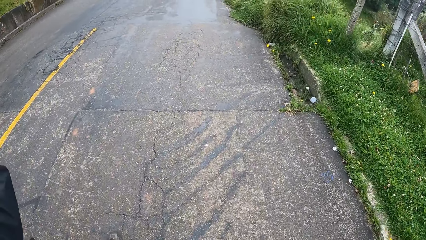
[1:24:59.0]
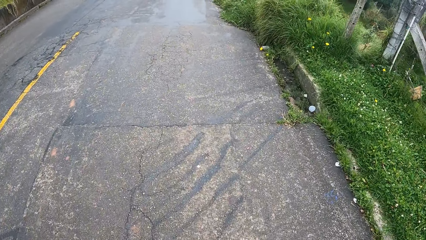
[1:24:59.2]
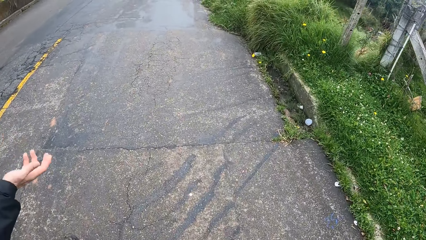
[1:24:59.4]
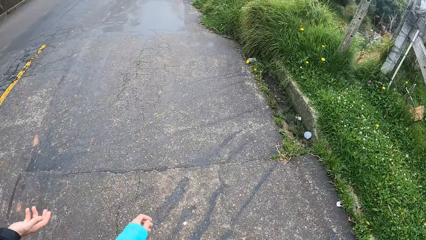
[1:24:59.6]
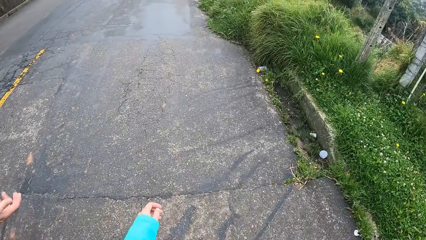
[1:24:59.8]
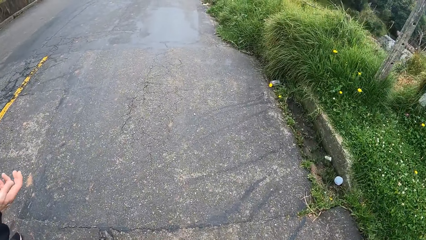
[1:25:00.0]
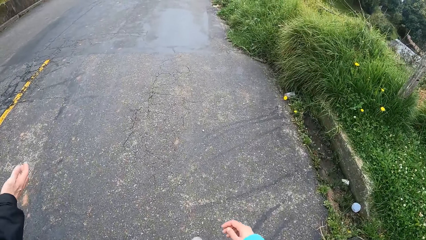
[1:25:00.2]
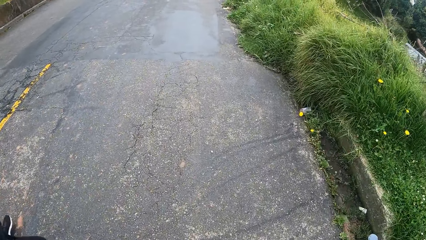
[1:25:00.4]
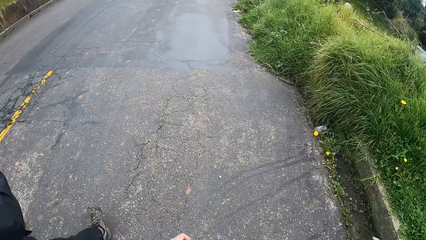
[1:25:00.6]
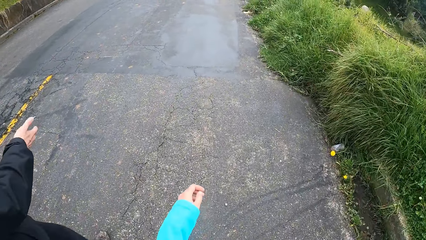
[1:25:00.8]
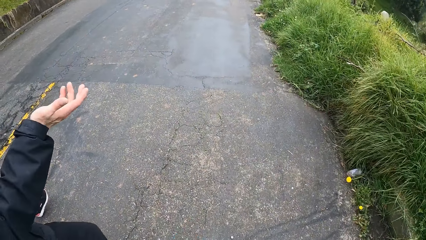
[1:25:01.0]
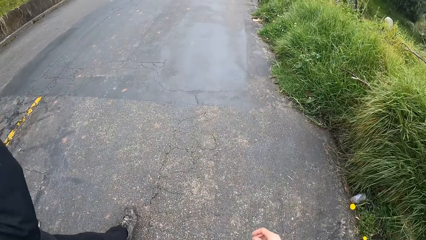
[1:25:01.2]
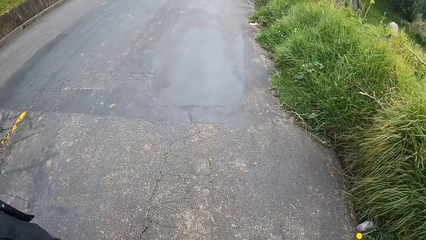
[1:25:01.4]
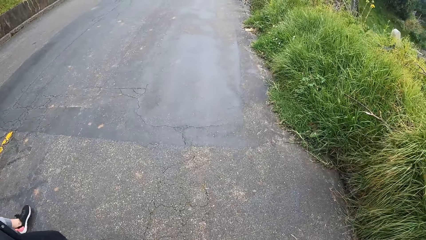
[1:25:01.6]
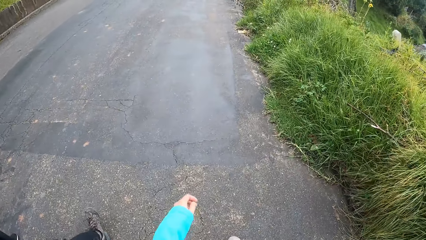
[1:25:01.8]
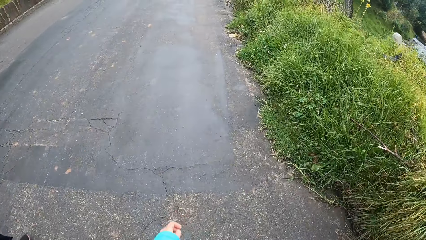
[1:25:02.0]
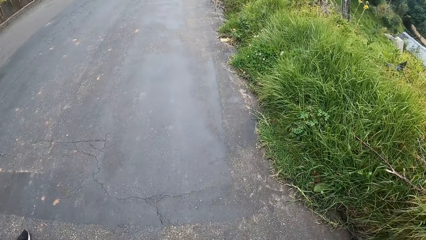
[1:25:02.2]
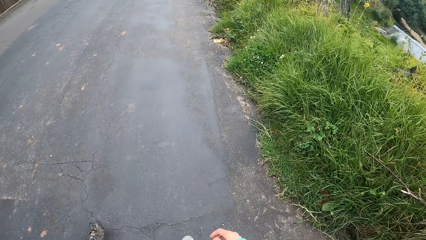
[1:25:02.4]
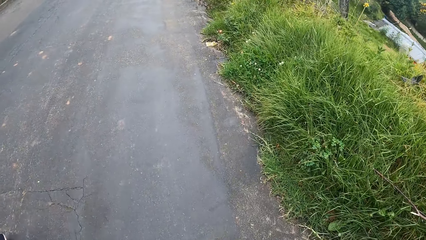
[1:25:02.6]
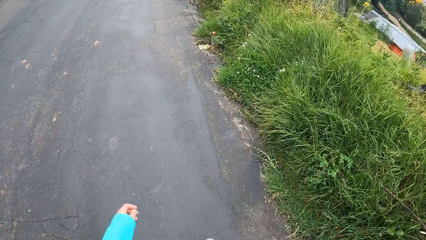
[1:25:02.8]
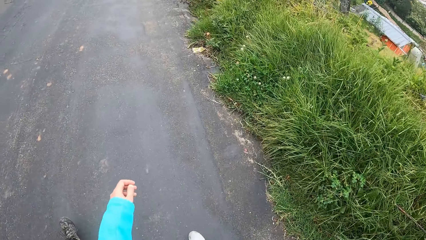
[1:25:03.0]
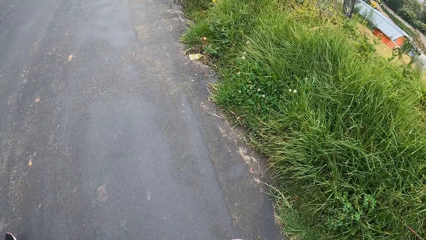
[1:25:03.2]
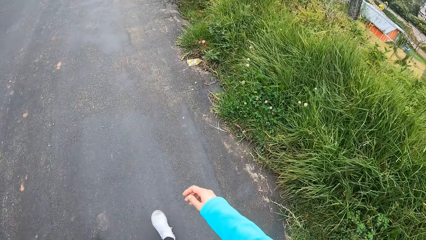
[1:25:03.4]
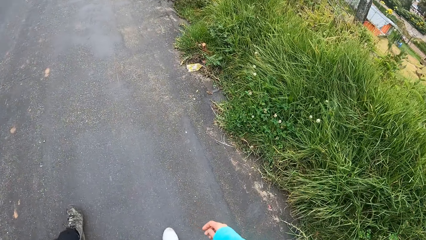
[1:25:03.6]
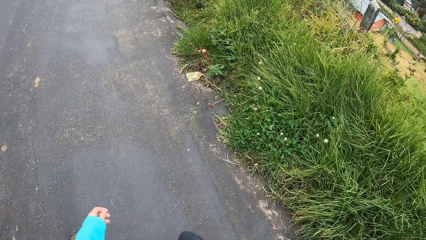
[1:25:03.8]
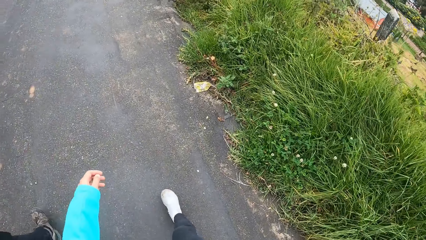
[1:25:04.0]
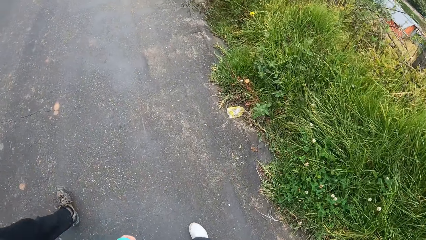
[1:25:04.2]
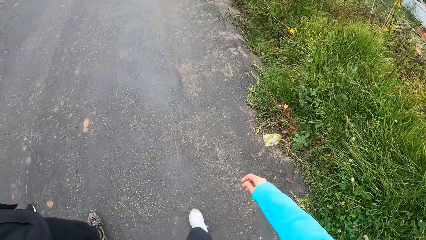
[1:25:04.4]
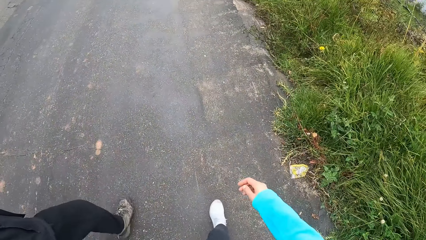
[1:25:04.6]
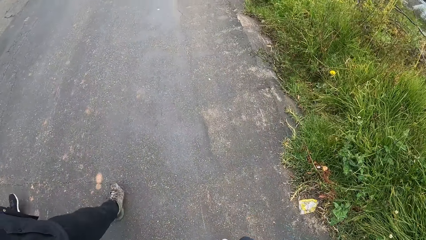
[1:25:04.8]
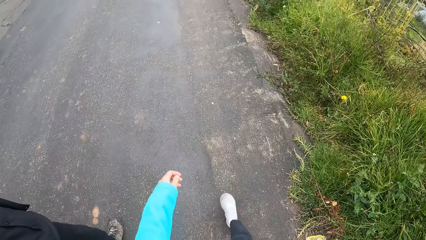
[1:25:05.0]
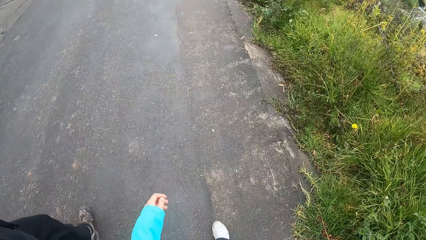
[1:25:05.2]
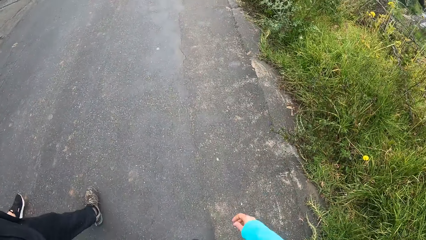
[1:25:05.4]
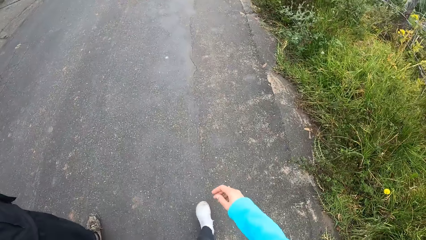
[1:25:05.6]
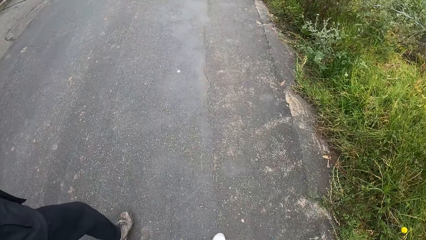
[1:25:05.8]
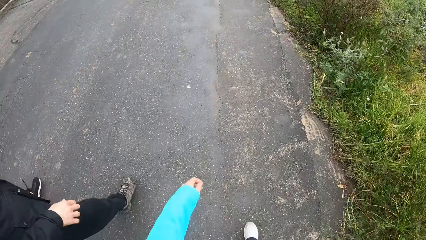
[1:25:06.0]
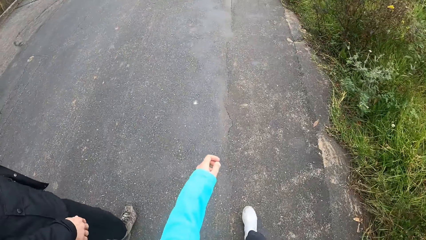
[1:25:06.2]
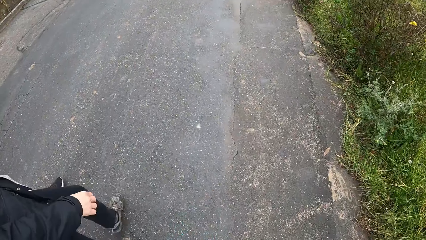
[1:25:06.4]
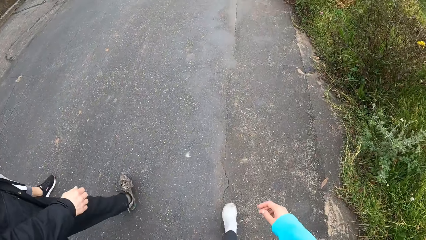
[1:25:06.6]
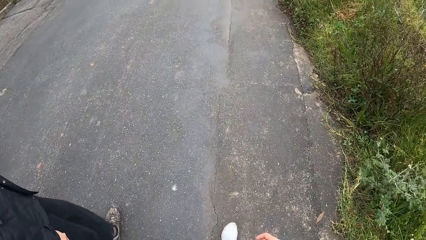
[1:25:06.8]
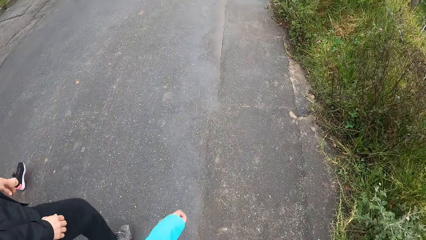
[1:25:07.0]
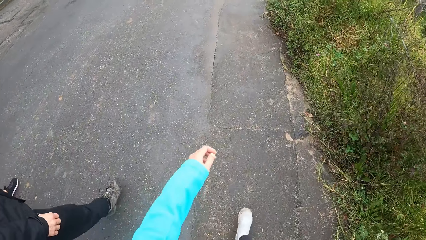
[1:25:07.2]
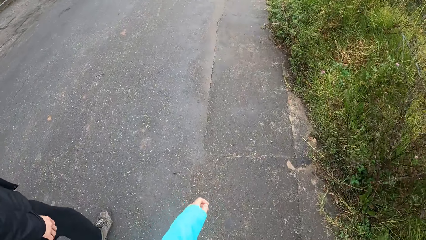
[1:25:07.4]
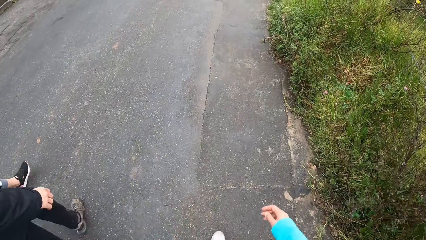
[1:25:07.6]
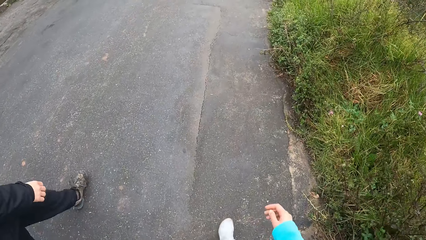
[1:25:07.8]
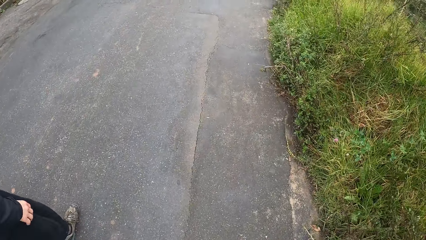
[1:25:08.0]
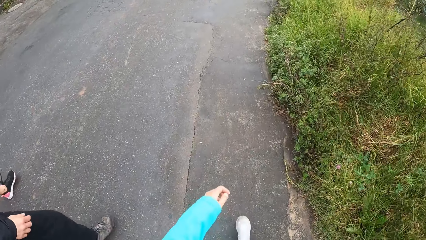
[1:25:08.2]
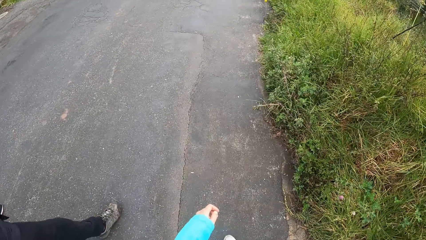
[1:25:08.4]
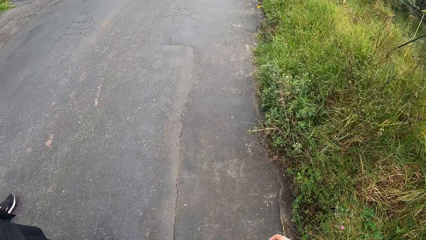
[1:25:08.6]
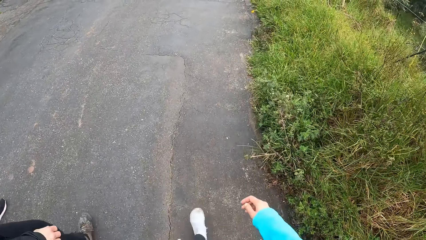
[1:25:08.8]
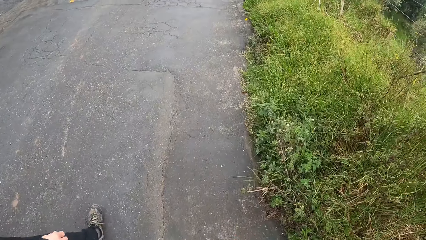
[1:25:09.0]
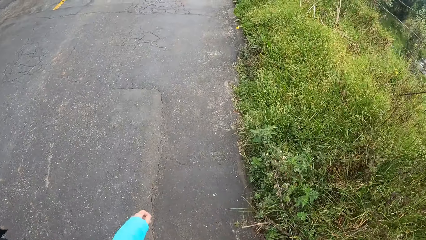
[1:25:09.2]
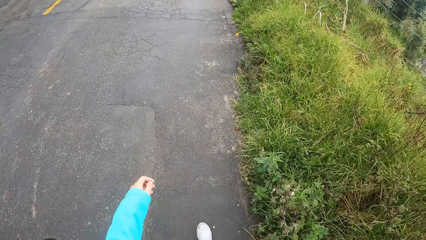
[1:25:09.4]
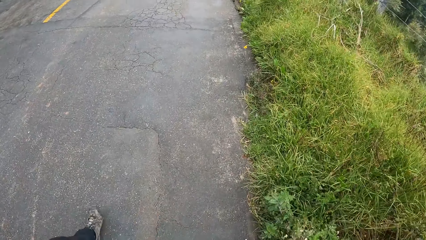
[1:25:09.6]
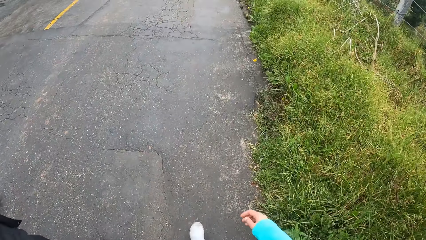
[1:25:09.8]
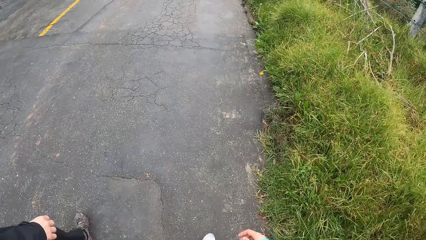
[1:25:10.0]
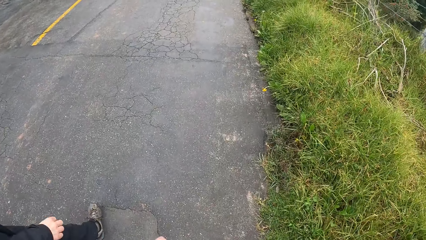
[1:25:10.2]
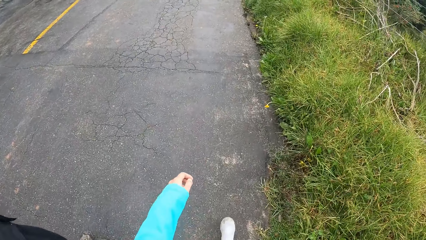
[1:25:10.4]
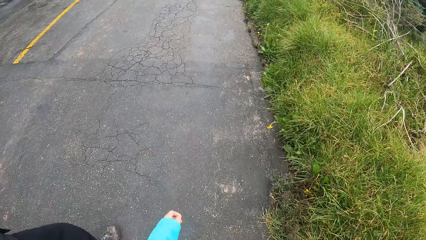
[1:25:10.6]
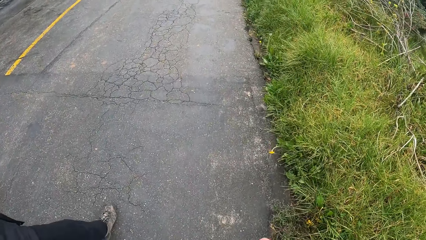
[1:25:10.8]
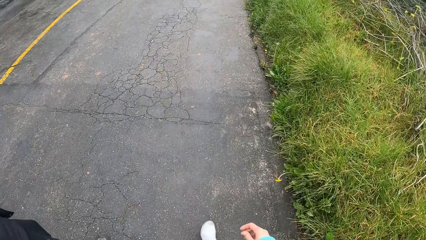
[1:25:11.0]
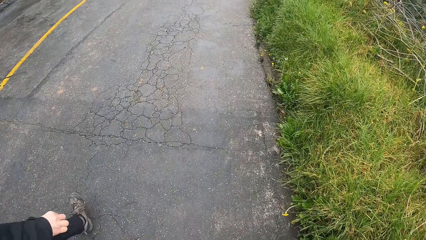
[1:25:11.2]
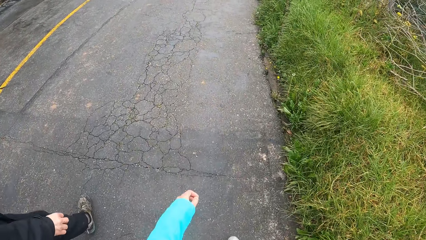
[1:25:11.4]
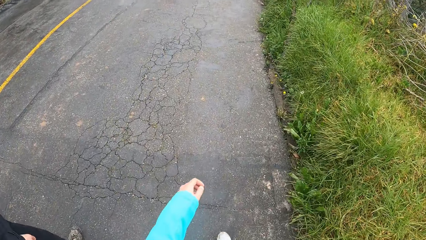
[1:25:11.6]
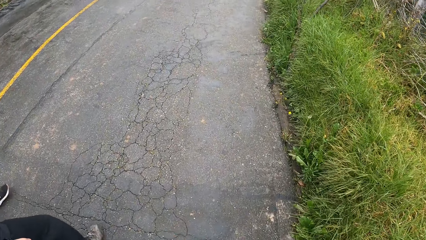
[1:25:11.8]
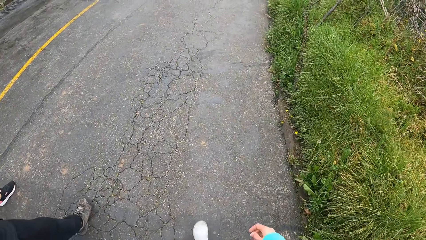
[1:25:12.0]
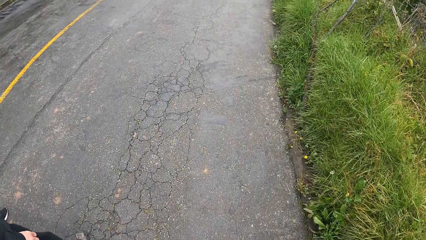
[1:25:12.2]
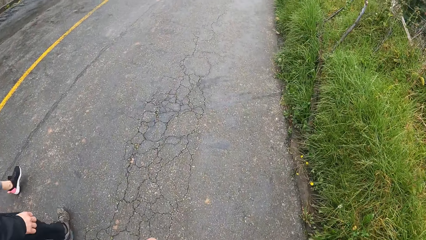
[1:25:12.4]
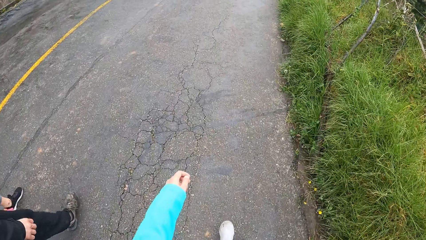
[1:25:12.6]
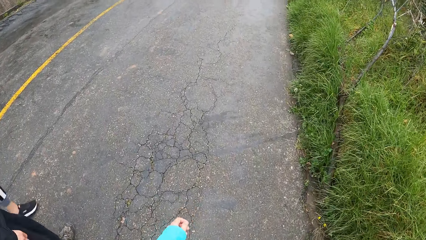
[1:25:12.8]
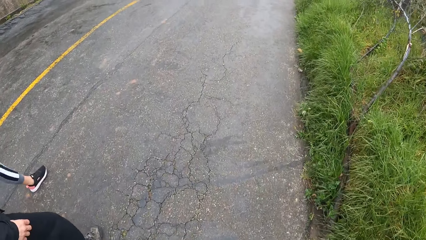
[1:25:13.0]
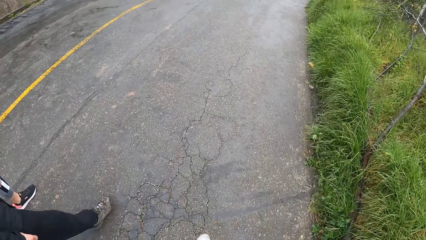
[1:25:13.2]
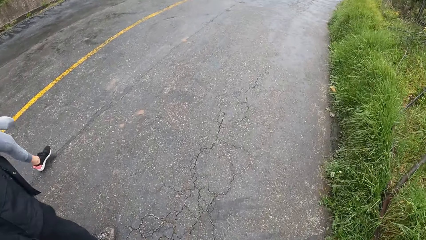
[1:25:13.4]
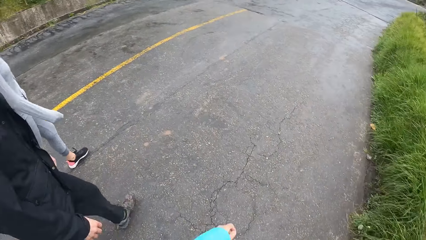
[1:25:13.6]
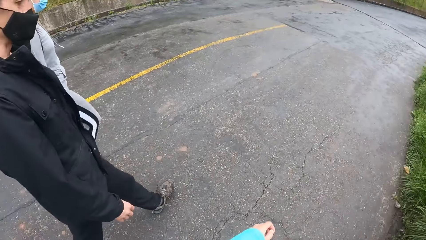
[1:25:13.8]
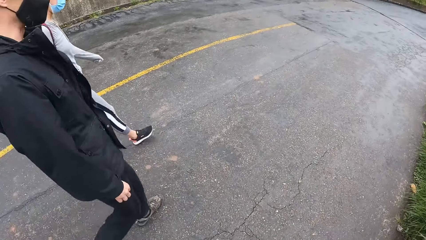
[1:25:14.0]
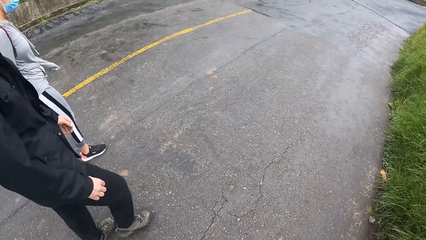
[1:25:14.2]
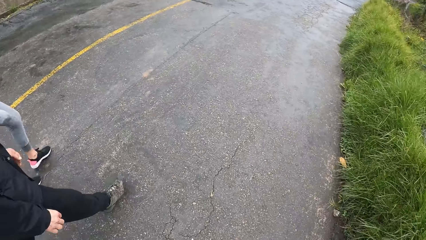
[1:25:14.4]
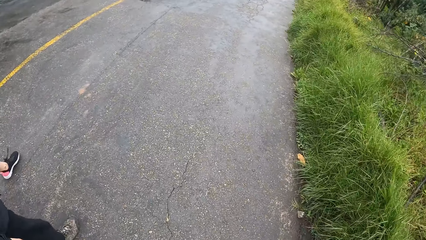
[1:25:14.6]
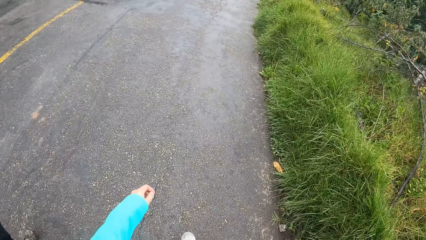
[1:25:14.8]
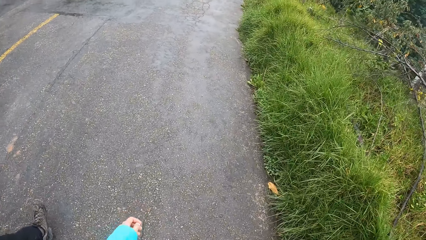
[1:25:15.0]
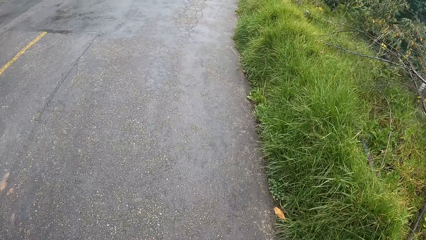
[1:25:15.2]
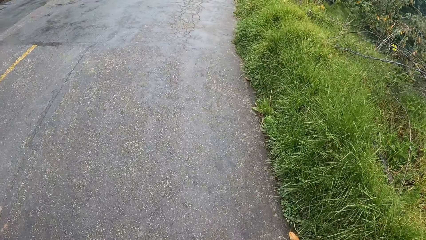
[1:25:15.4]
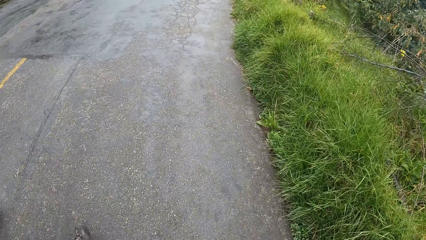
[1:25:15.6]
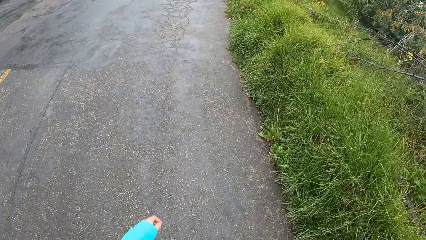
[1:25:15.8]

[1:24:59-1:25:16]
The camera wearer walks along a road. They look at a man.
